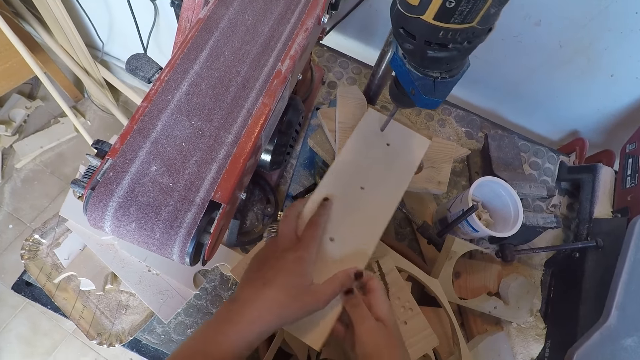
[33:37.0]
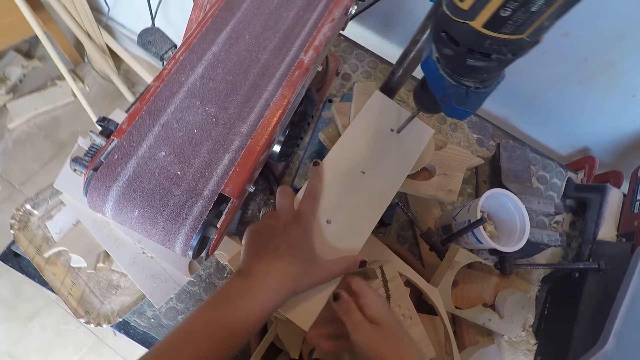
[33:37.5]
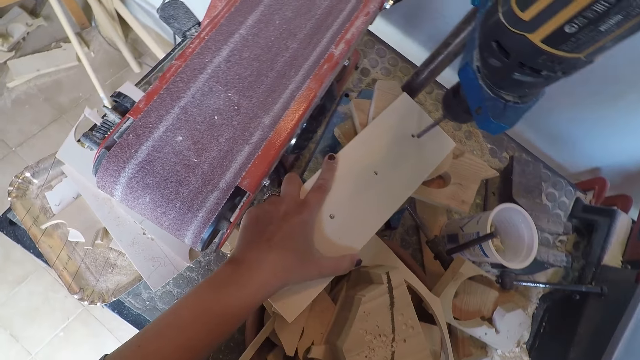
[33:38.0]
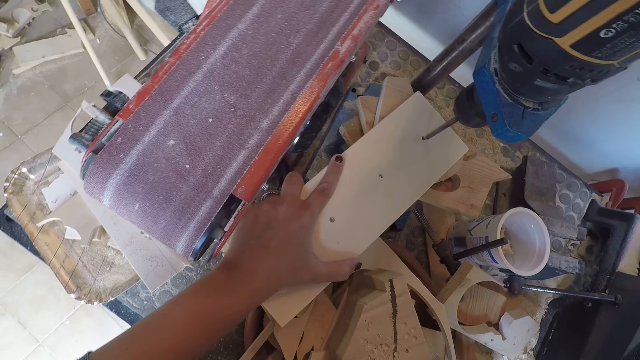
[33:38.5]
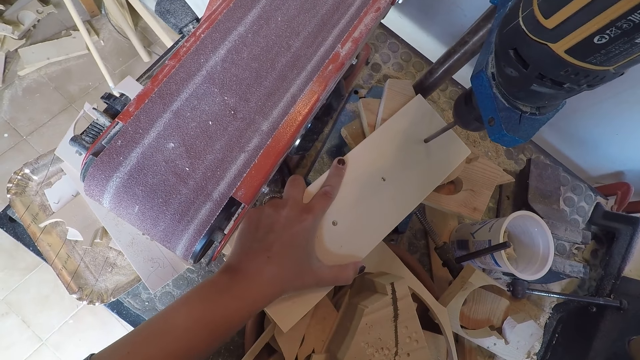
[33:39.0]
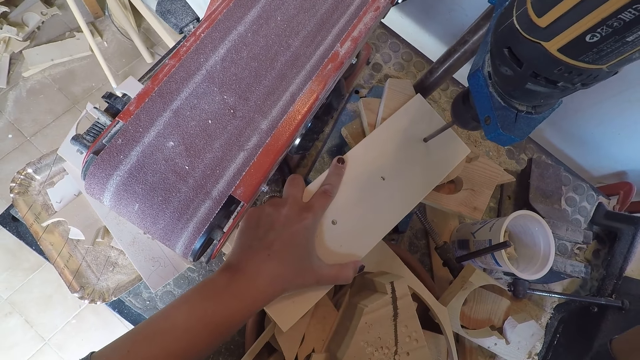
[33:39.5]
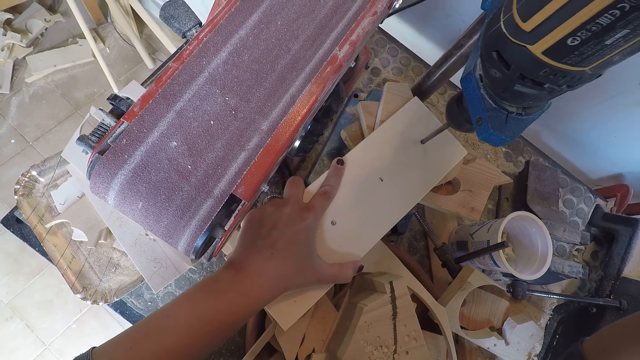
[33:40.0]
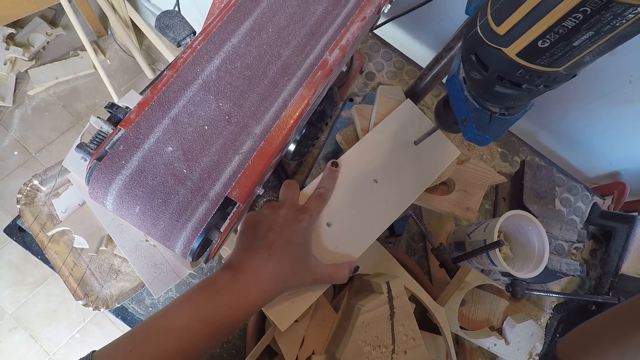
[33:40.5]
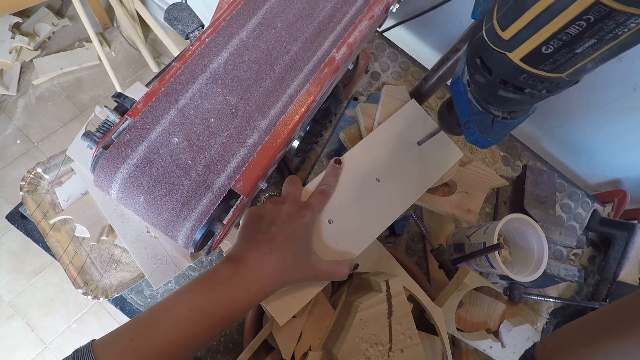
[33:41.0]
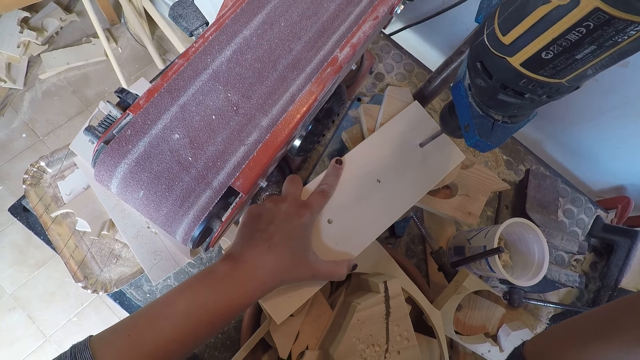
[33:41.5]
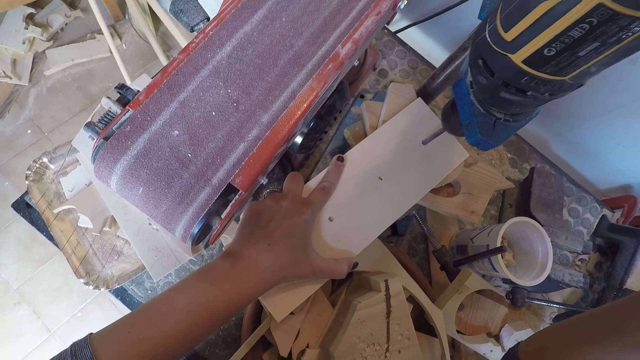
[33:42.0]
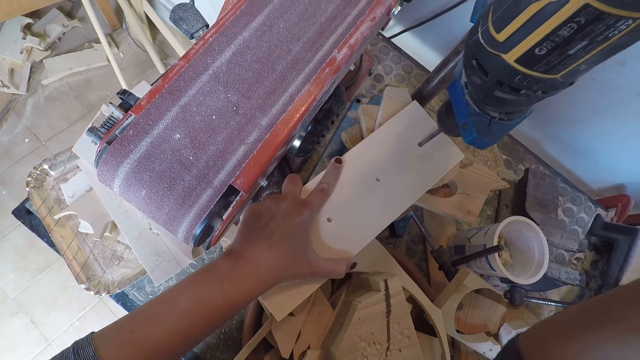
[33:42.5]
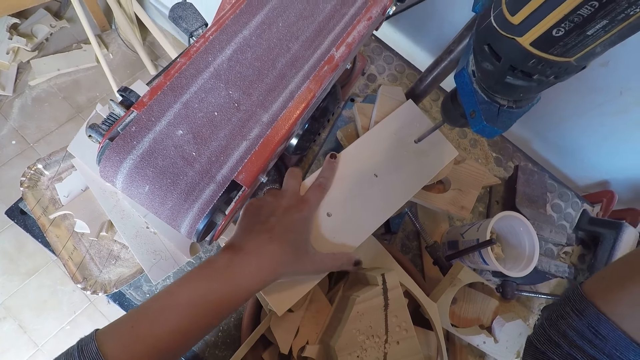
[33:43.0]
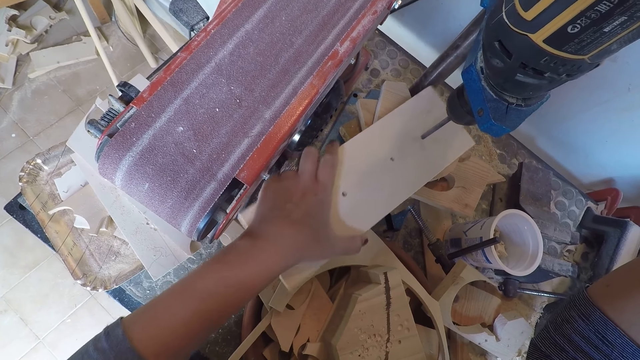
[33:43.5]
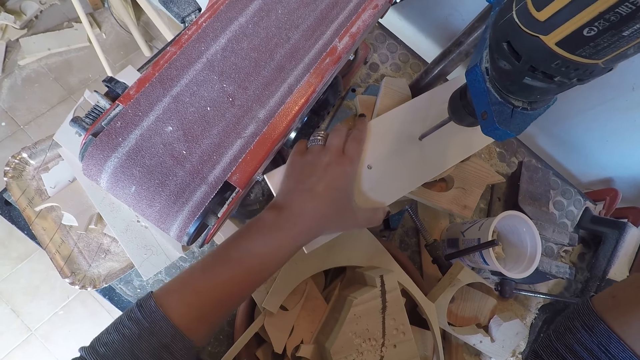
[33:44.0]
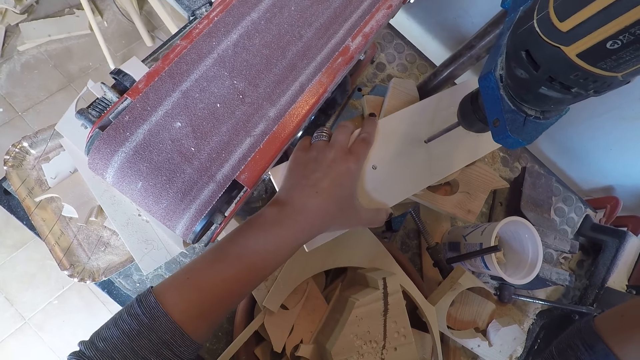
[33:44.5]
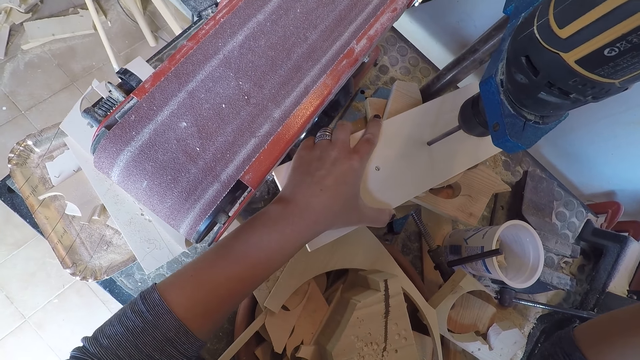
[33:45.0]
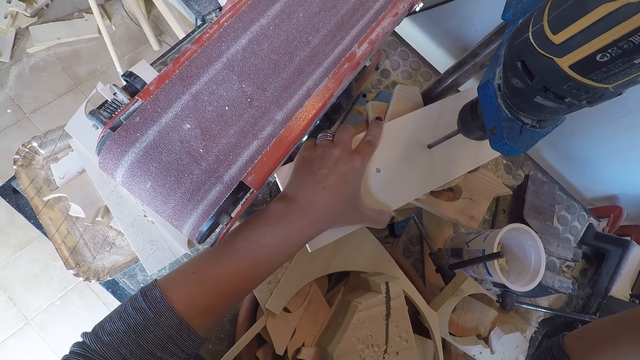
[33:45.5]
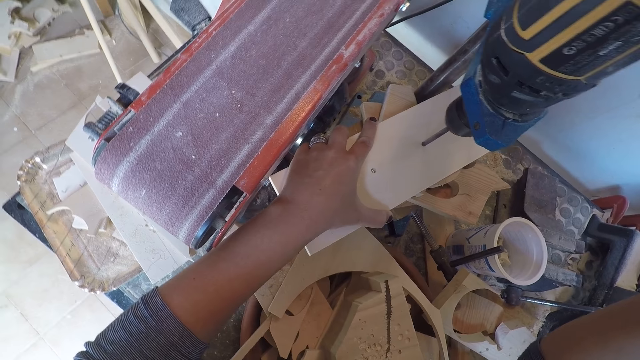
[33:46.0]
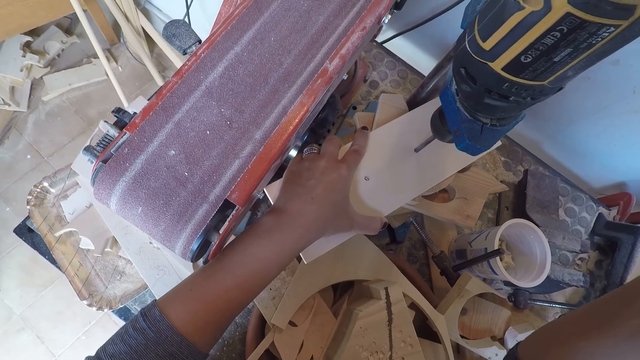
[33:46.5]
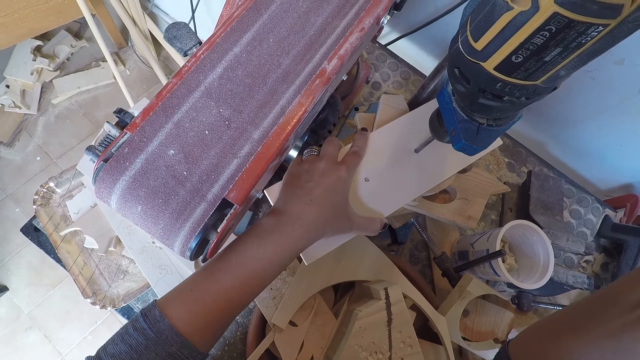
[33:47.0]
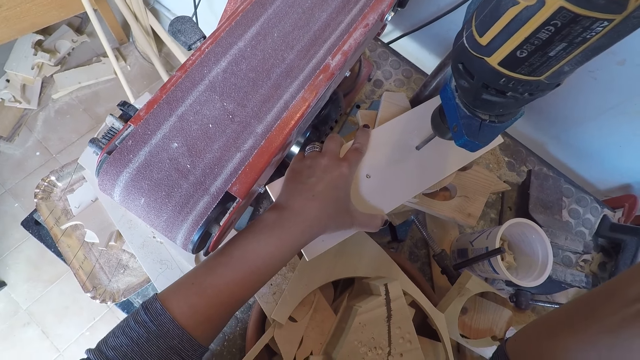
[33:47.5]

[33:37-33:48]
The camera wearer places the wood on the drilling machine or drill press. He places his right hand on the drilling machine. He drills holes into the piece of wood with the drilling machine. He moves the wood on the drill press. He drills a hole on the wood.

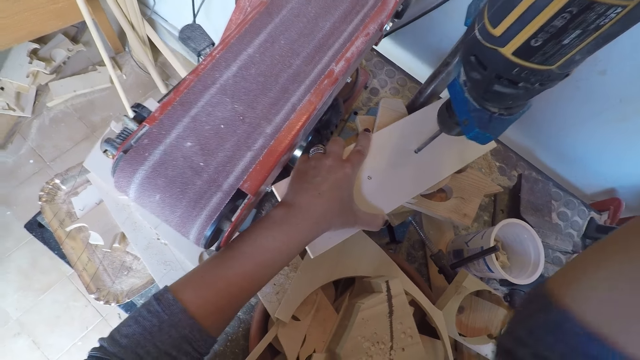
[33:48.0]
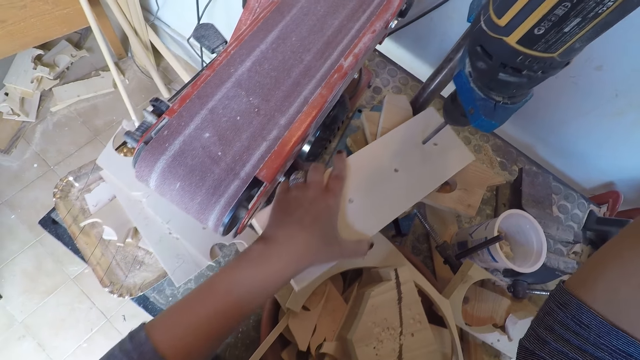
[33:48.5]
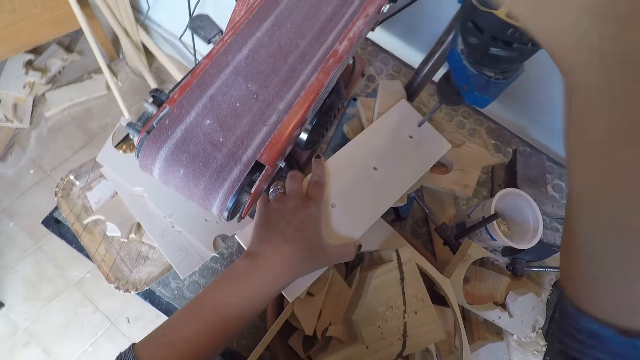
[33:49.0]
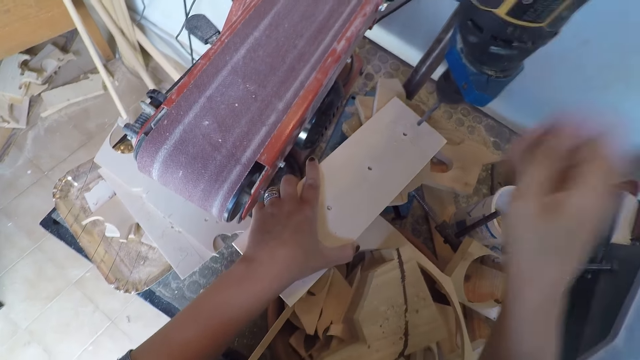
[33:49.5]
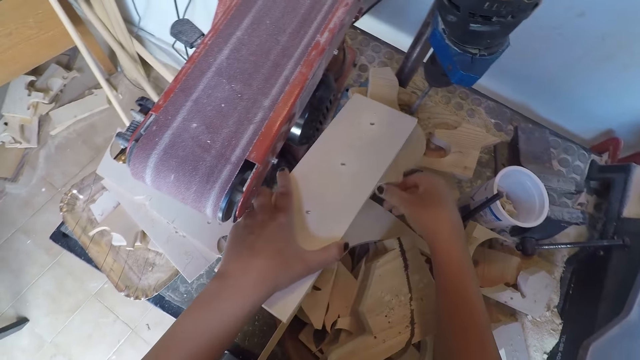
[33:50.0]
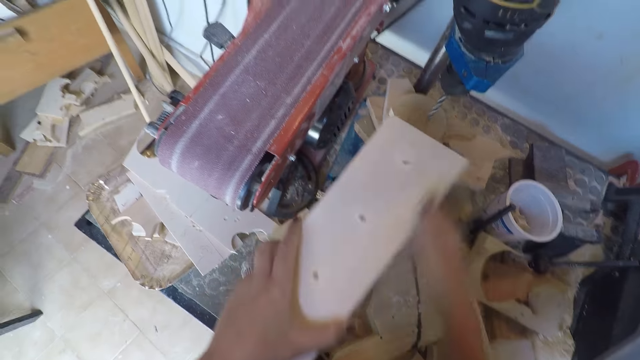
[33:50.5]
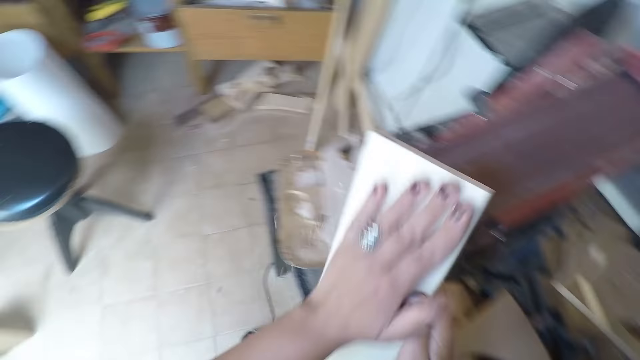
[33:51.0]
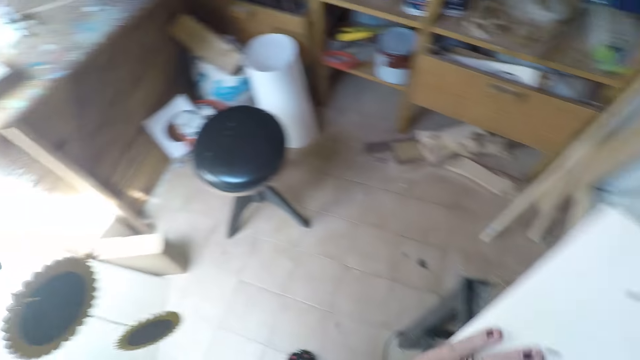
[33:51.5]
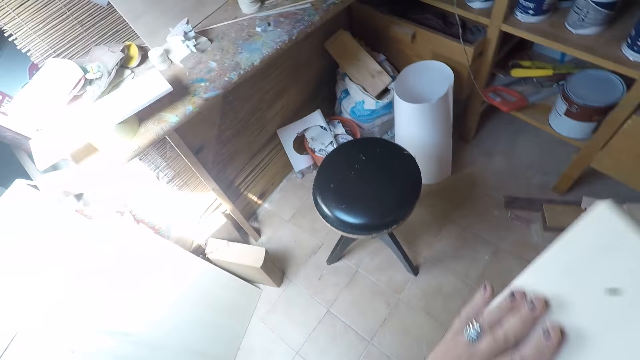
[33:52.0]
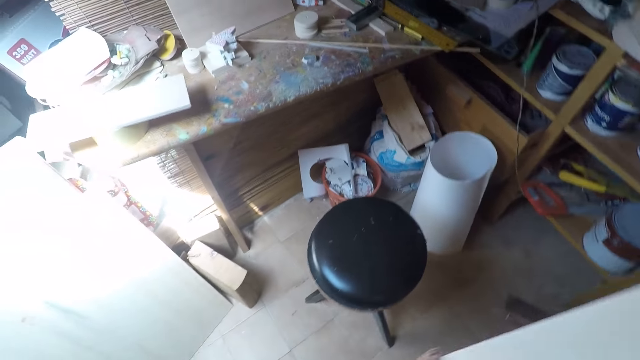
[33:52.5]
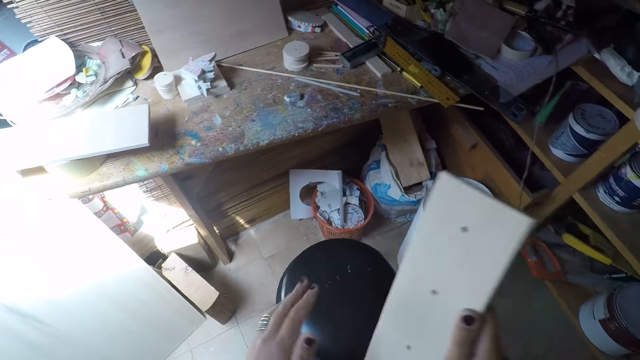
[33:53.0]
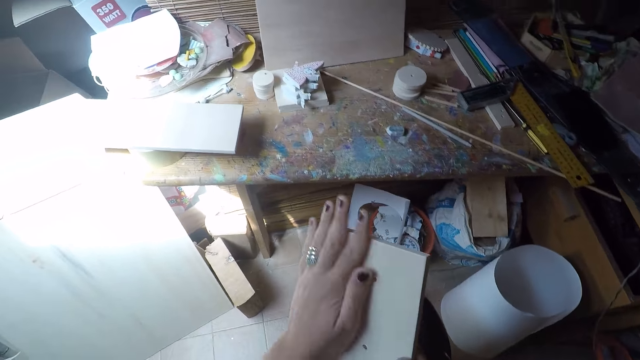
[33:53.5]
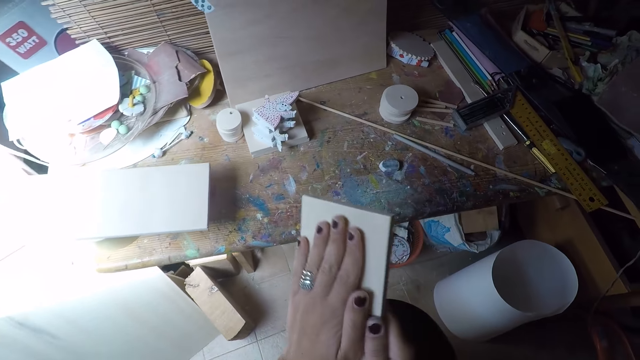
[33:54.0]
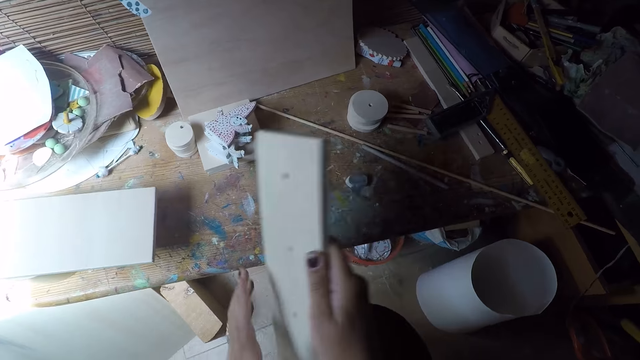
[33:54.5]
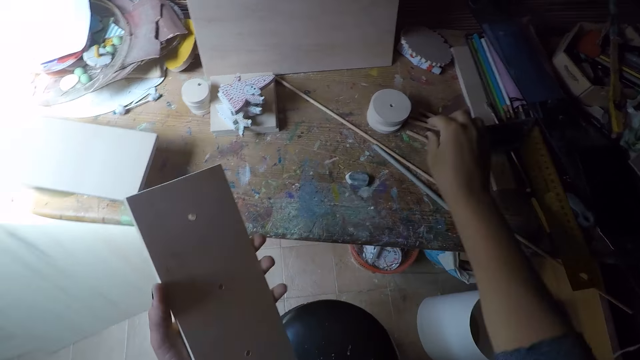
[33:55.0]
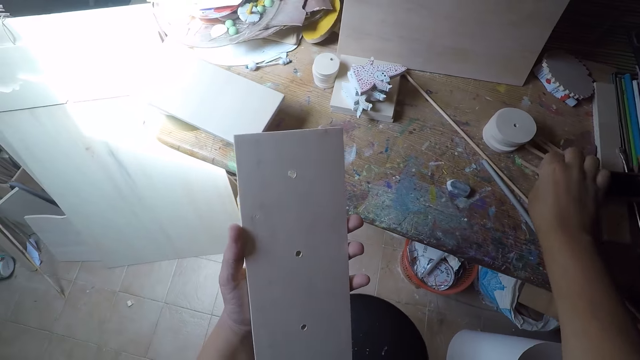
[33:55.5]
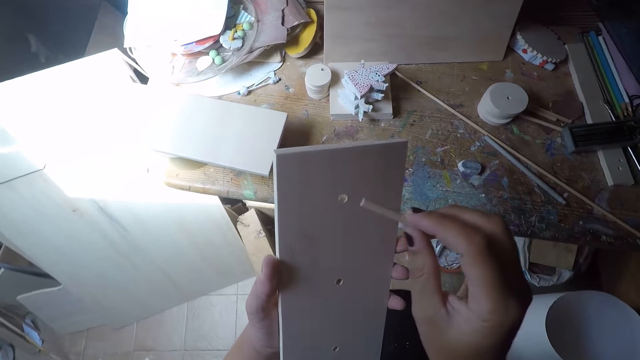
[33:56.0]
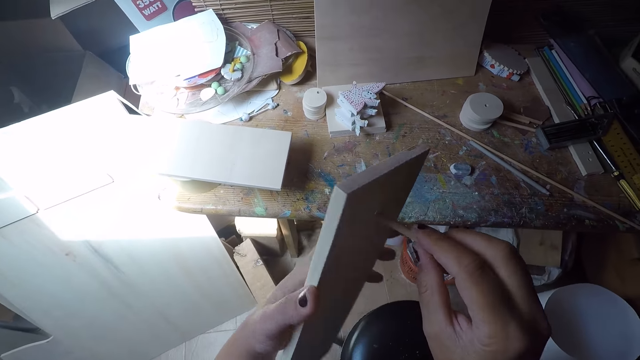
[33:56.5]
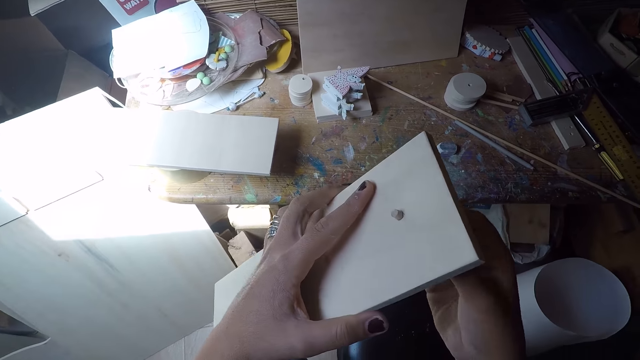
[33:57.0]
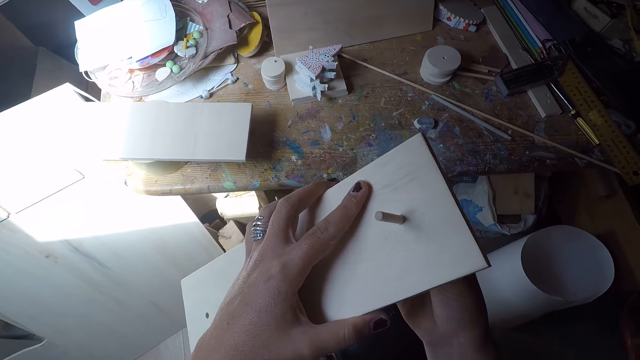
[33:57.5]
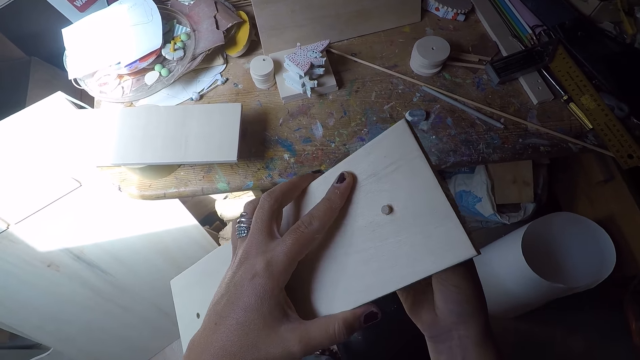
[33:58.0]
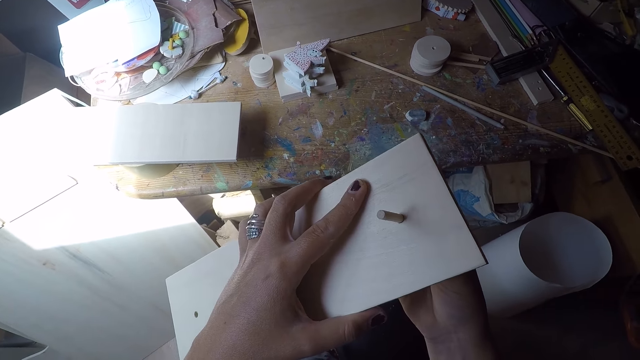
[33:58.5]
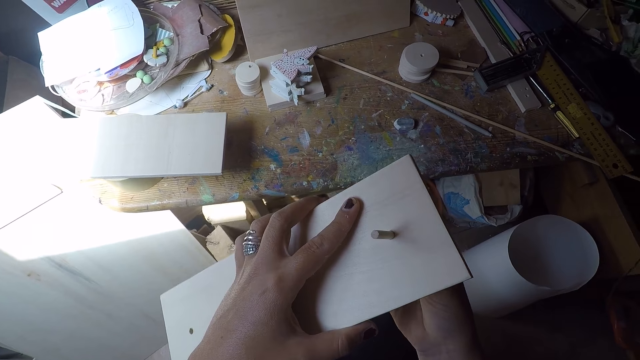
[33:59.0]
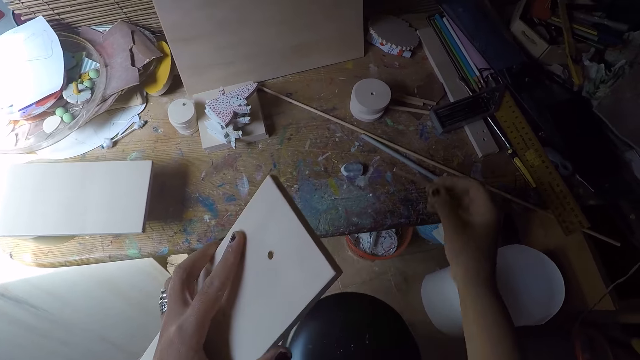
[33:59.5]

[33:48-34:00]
The camera wearer moves the wood on the drill press. He turns off the drilling machine with his right hand. He adjusts the piece of wood on the drilling machine with his right hand. He cleans the piece of wood with his left hand. He walks towards a workshop table with the piece of wood. He rubs the wood with his hands. He picks a thin stick on the workshop table with his right hand. He fixes the thin stick into the drilled hole on the piece of wood in his hand. He removes the thin stick from the drilled hole on the piece of wood.
